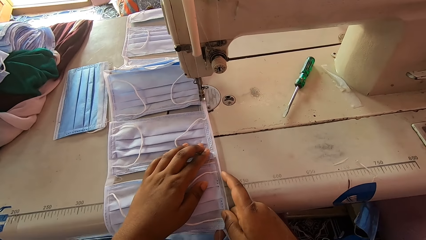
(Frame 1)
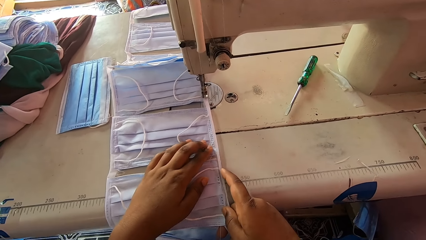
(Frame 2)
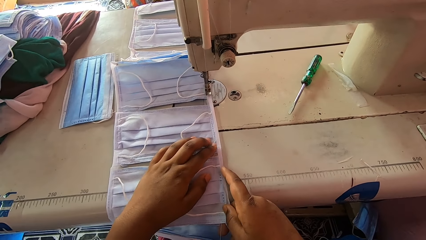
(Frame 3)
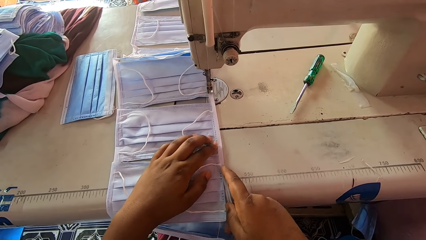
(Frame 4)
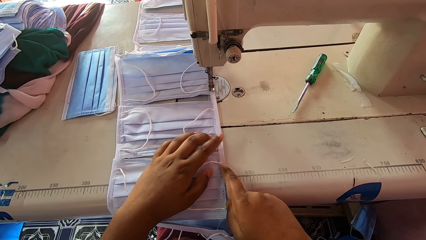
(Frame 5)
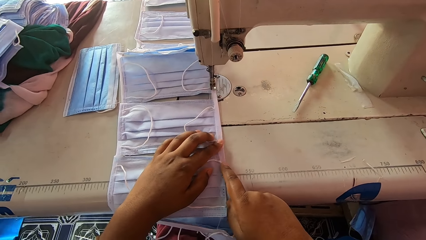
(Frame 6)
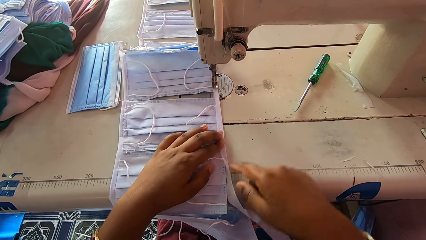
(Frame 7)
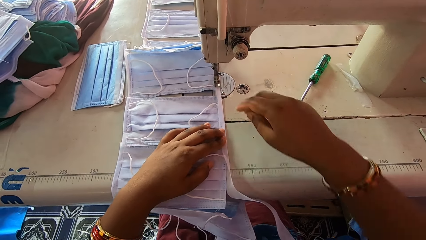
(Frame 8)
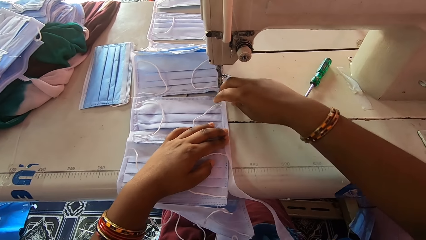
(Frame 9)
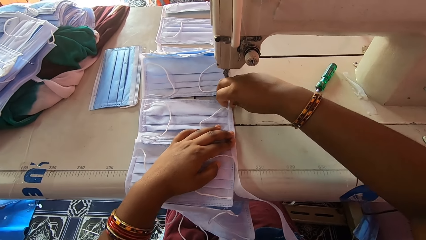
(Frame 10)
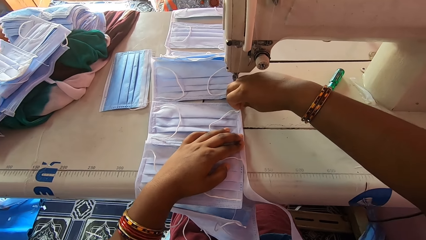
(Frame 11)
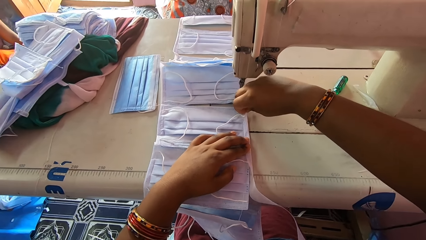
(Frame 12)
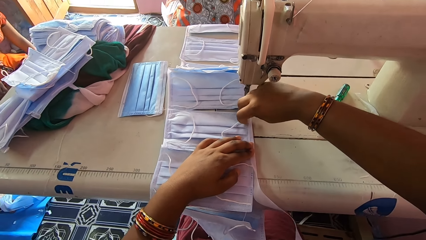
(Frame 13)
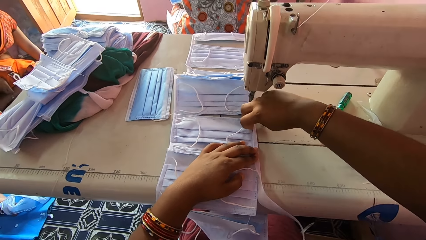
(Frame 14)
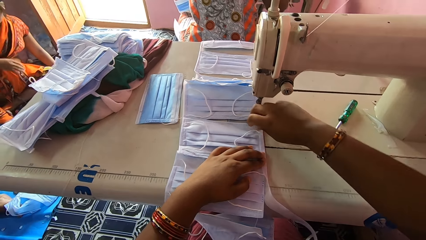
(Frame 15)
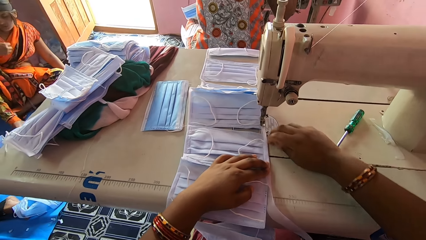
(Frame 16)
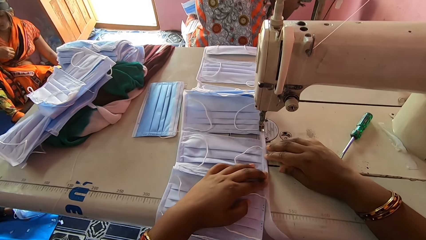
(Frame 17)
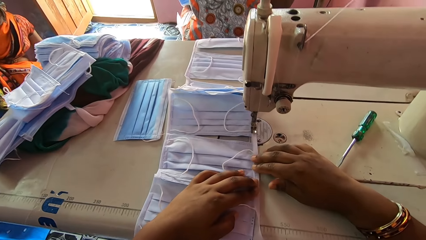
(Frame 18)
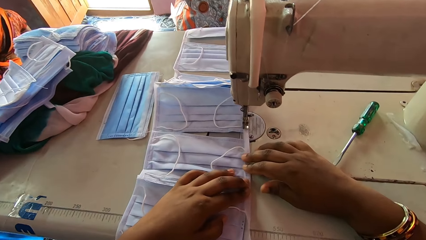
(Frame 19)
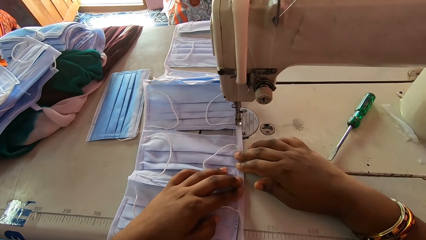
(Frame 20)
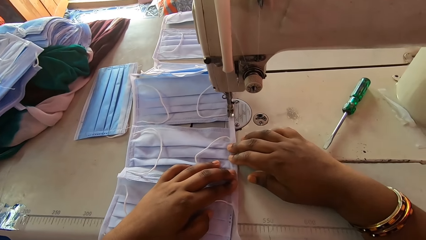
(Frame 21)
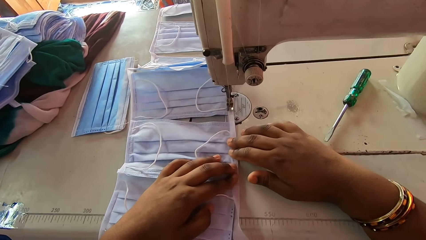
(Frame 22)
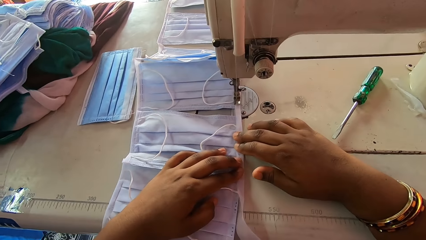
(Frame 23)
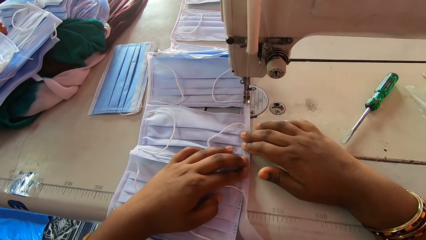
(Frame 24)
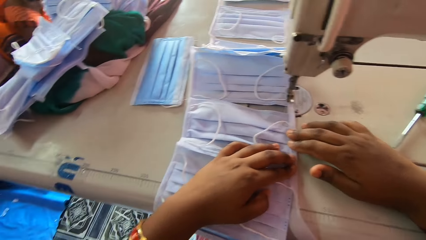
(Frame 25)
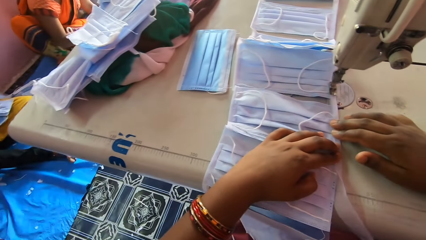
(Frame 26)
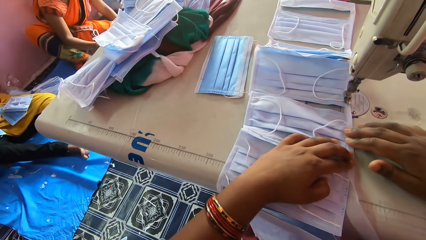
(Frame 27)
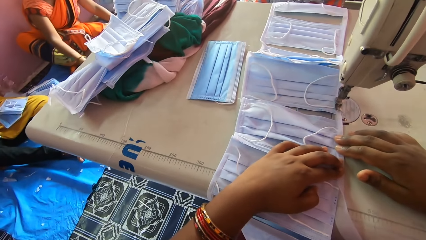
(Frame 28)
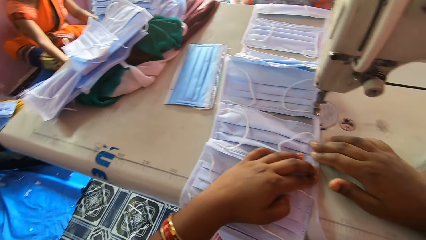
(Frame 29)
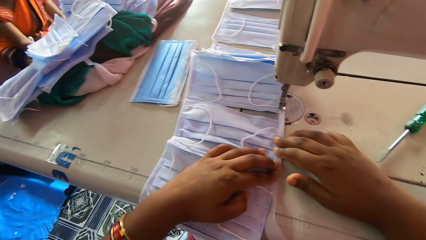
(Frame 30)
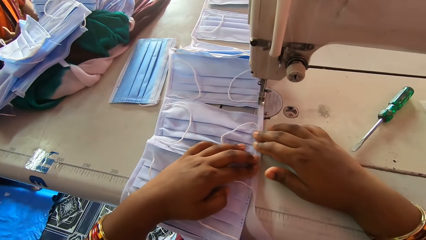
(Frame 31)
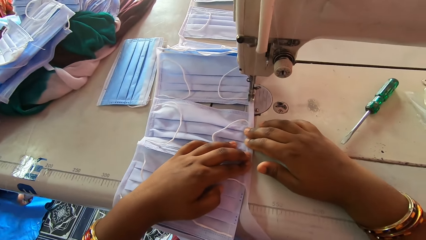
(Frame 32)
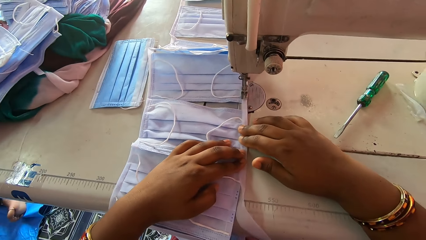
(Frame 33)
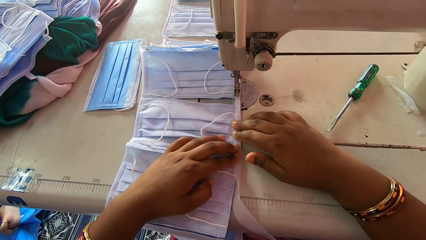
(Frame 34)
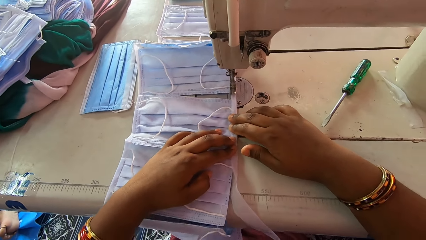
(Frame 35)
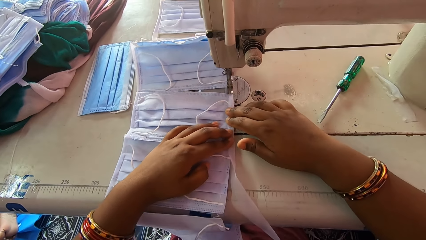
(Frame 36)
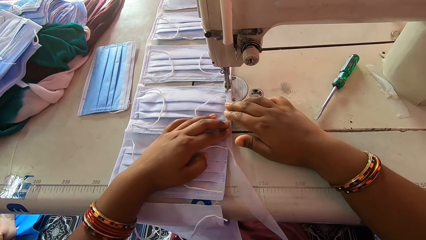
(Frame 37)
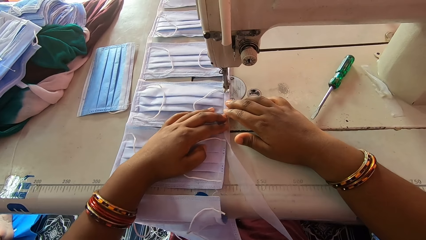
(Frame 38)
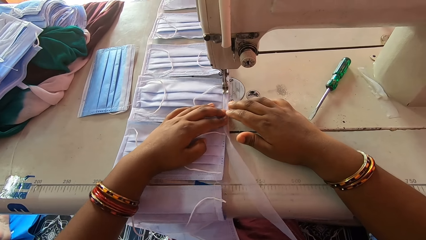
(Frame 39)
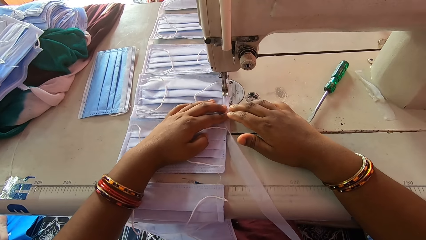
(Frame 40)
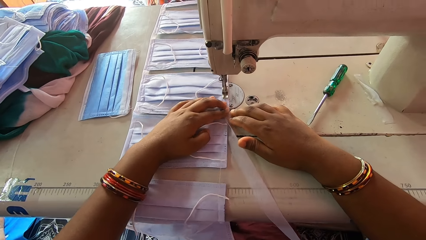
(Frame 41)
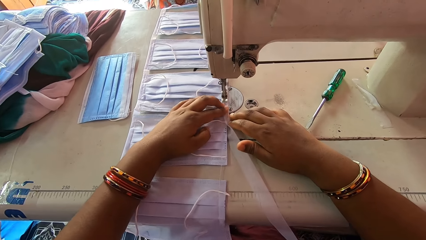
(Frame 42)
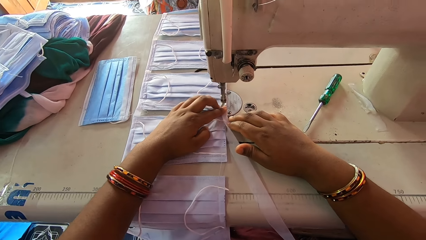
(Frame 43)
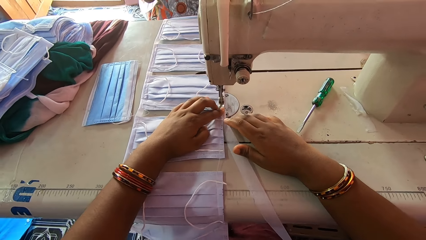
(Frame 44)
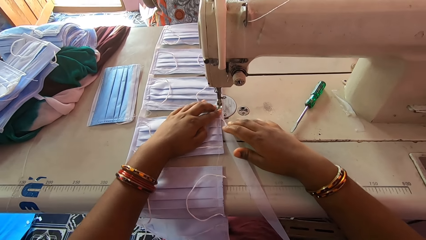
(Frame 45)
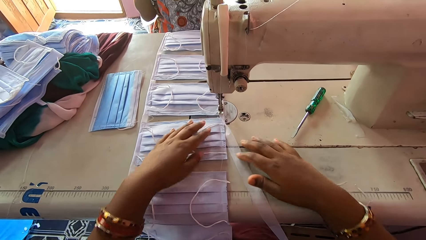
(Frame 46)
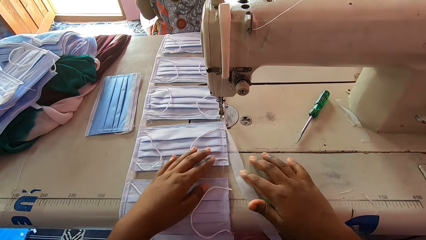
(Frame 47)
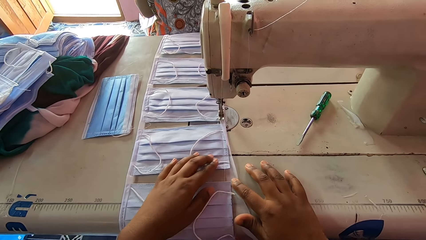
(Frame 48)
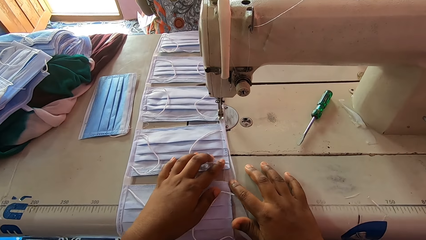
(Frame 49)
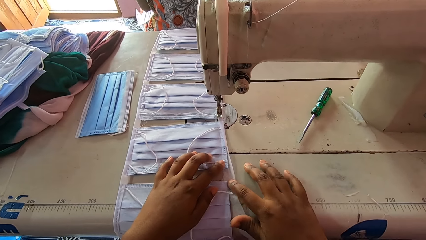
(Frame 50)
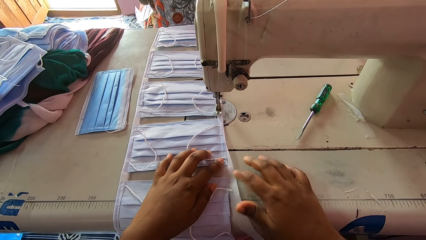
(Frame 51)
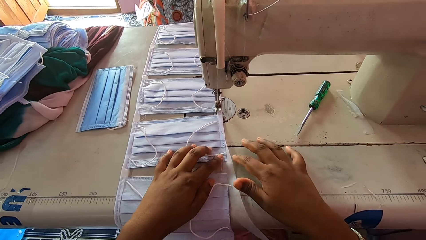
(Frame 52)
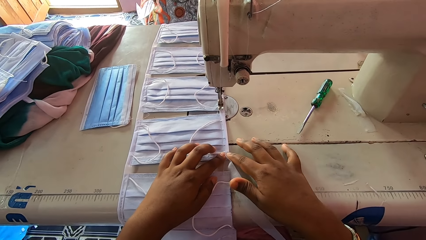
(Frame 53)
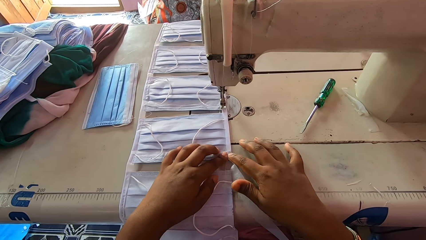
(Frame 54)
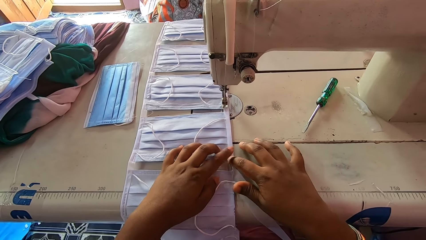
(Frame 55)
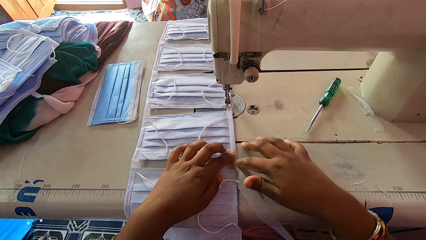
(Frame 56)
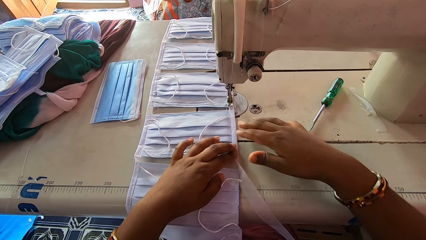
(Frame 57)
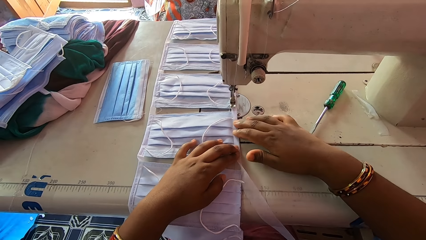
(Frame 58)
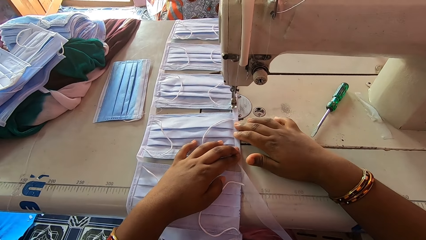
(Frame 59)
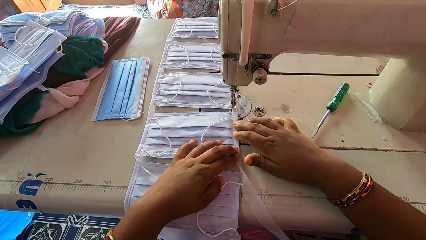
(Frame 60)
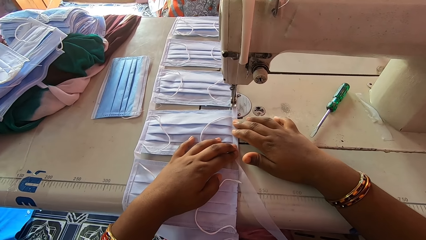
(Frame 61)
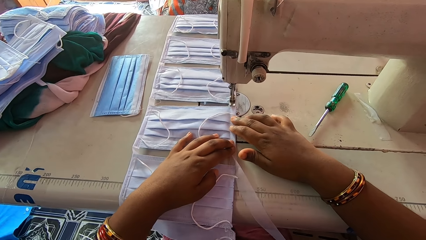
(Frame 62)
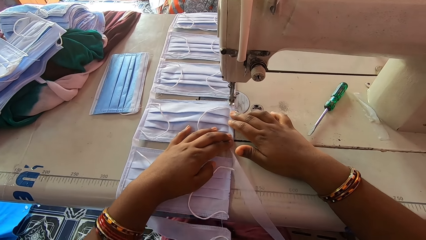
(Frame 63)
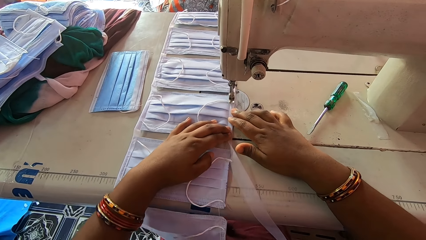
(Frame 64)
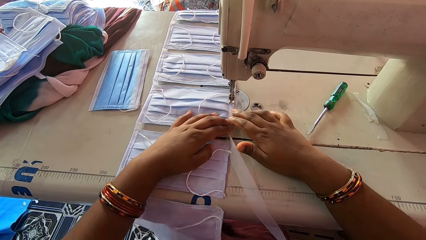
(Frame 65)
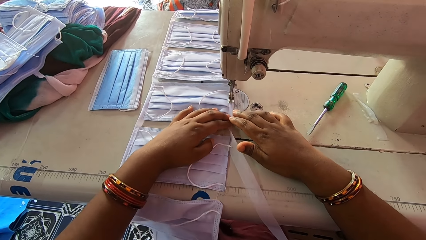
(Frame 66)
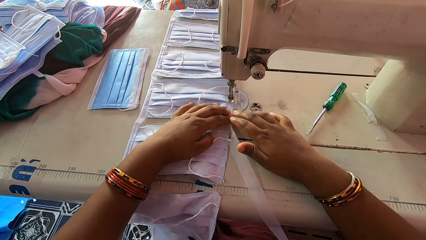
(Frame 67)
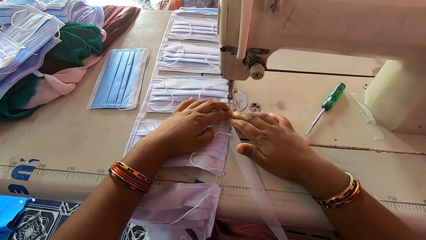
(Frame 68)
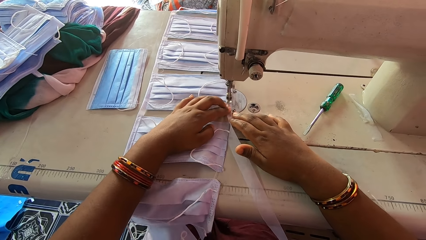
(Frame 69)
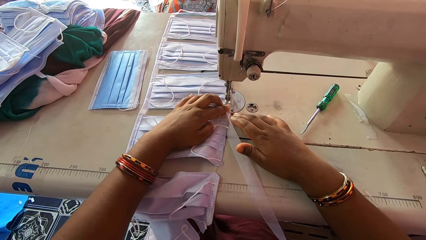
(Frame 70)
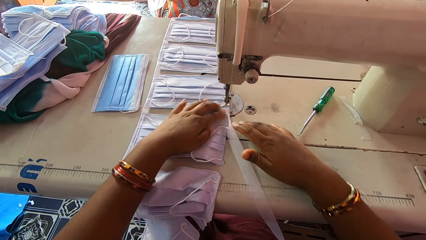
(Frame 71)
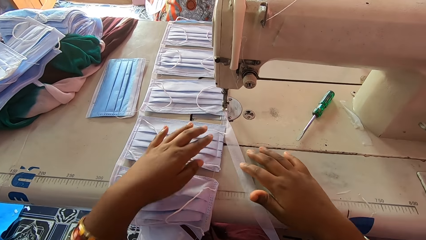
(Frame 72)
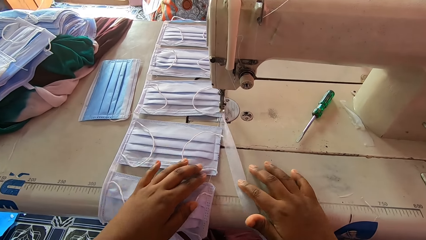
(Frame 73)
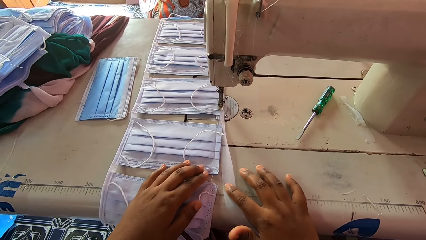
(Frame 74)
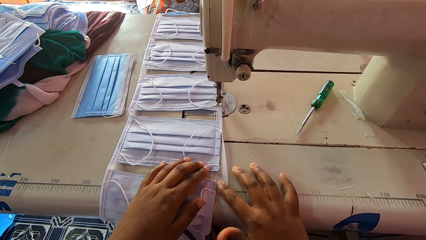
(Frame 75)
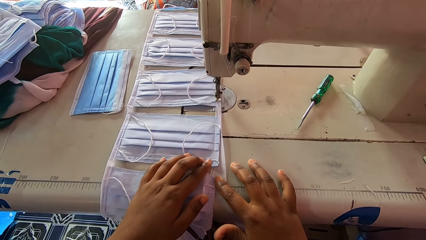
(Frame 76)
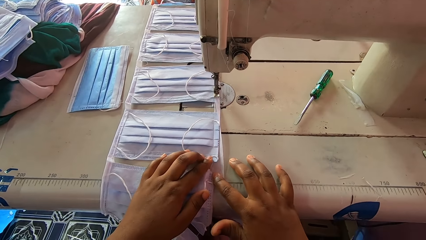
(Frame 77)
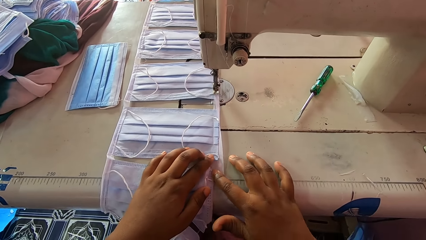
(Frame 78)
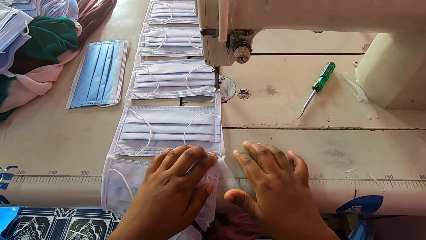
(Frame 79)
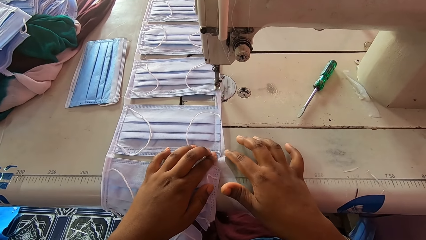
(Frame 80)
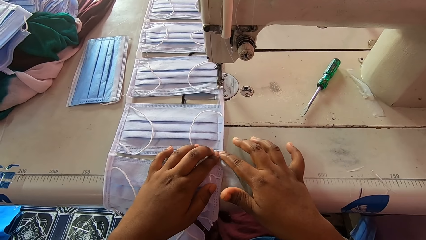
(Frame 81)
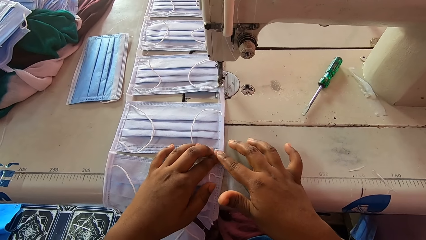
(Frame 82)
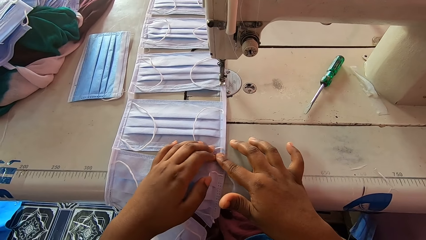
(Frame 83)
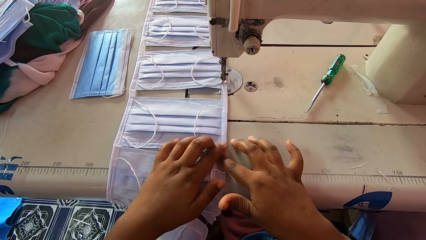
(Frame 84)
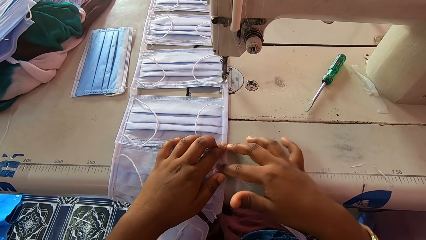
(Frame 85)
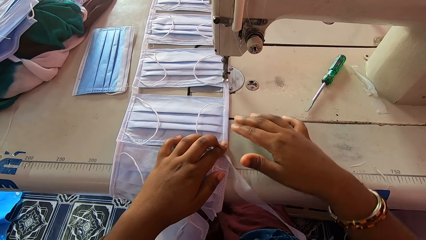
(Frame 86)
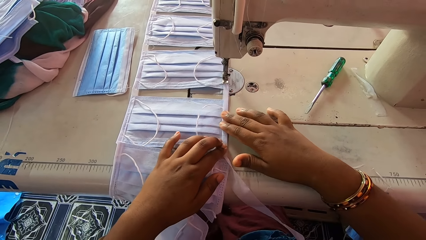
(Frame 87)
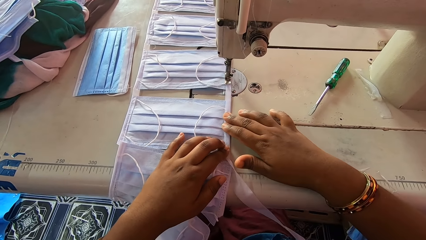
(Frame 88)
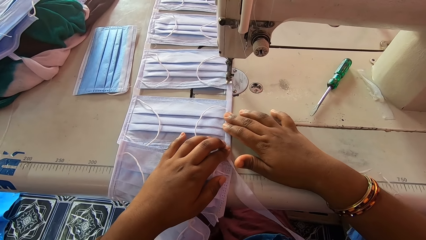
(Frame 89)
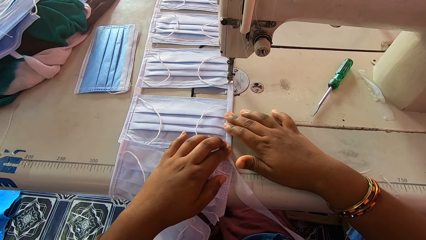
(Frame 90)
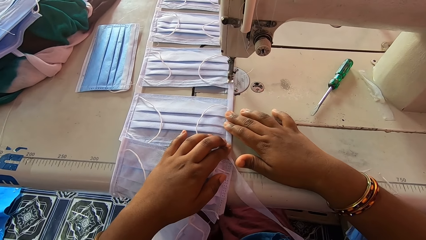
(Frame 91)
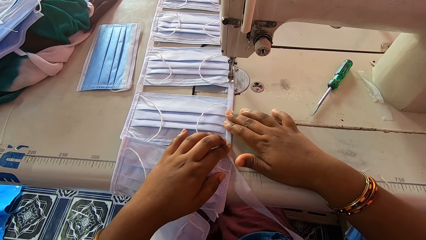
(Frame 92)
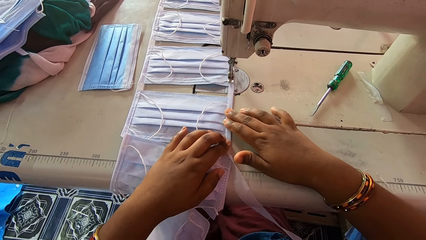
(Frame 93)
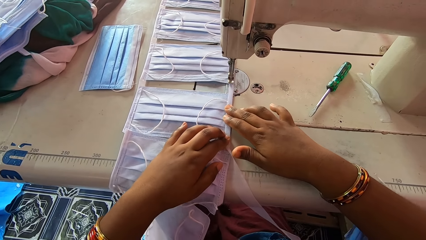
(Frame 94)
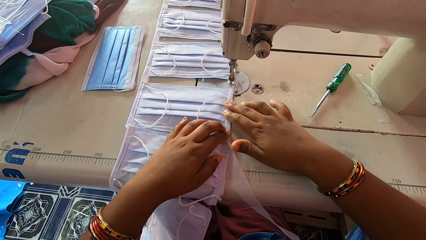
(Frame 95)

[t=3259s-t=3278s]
The camera wearer aligns the masks with the hem material. They fold the piece of cloth. They sew the masks with a sewing machine. They move the masks. They move the piece of cloth. They align the masks with the hem material. They fold the piece of cloth. They sew the masks with the sewing machine. They move the piece of cloth. They align the masks with the hem material. They fold the piece of cloth.
